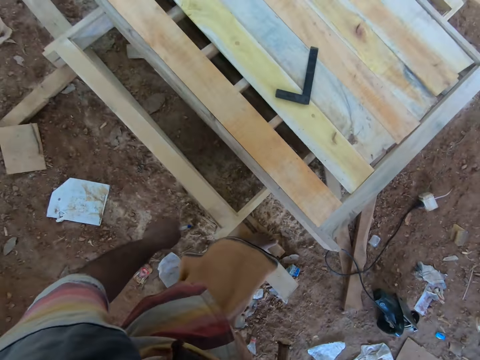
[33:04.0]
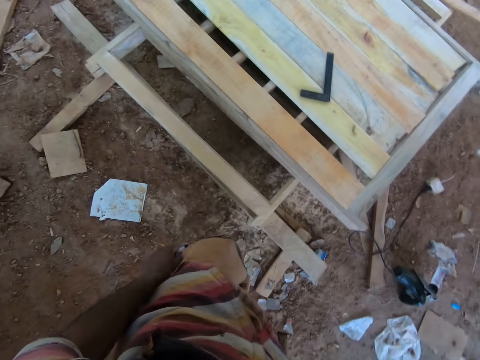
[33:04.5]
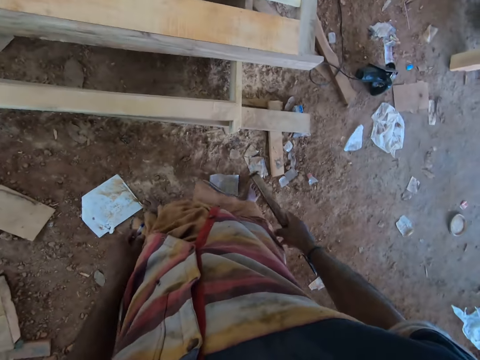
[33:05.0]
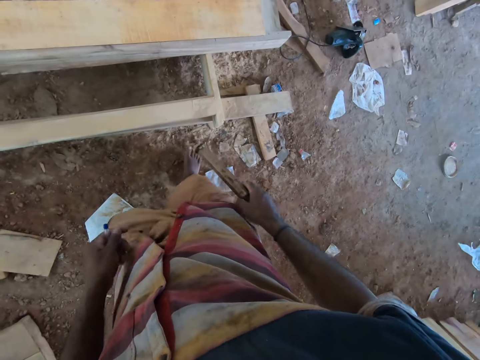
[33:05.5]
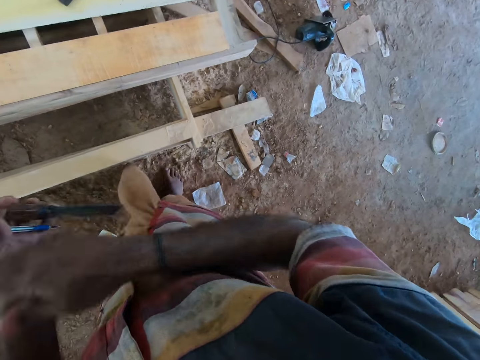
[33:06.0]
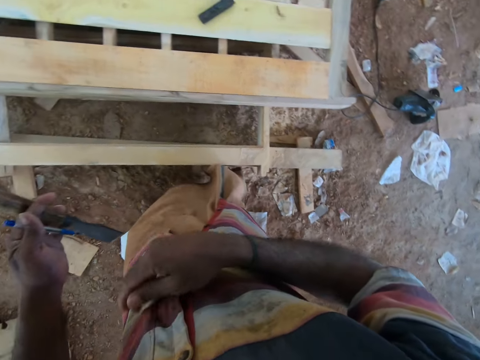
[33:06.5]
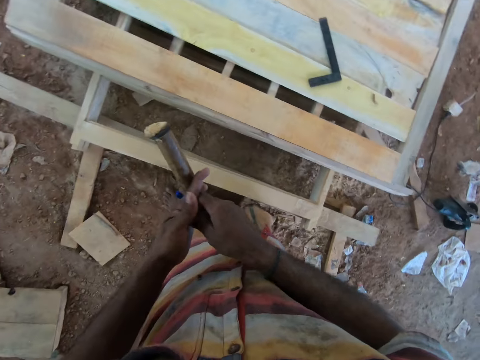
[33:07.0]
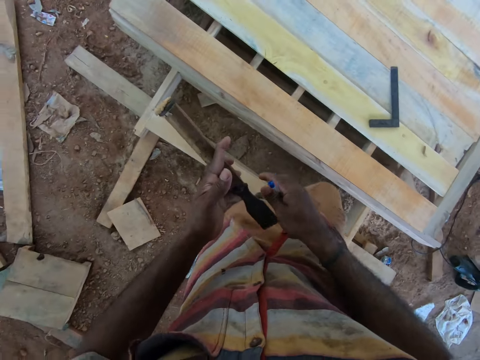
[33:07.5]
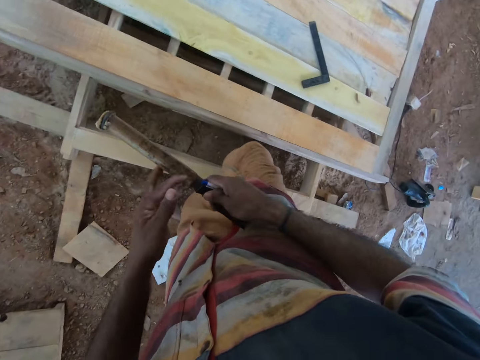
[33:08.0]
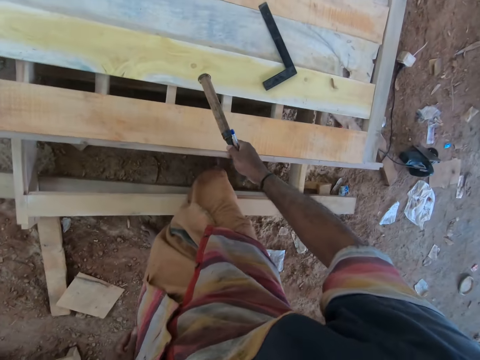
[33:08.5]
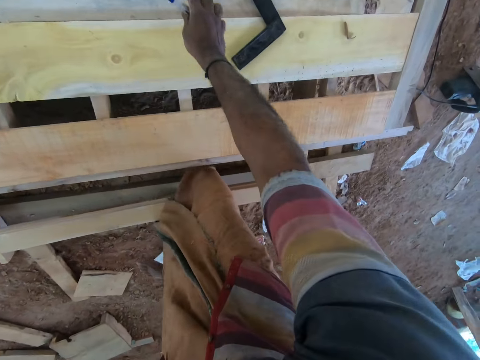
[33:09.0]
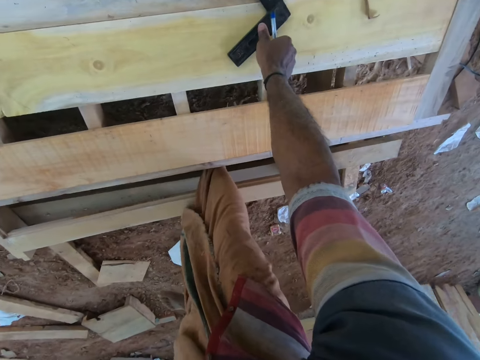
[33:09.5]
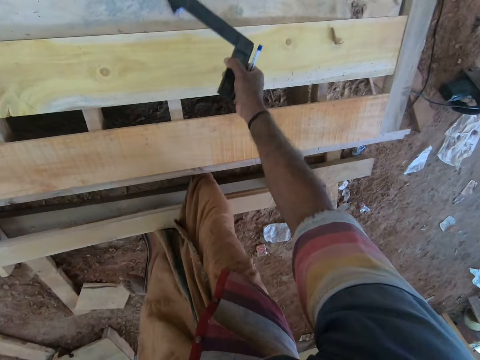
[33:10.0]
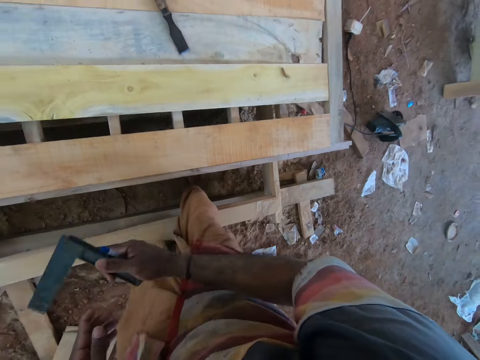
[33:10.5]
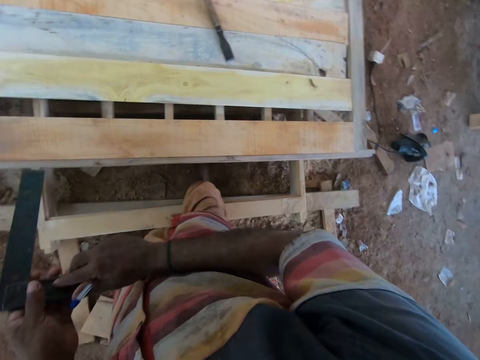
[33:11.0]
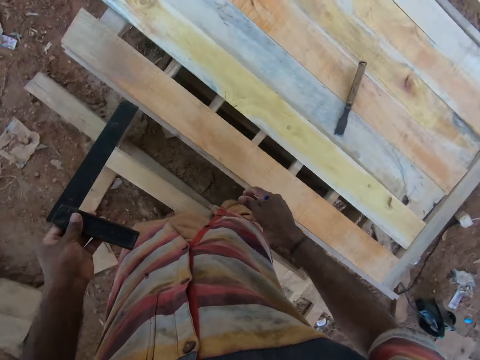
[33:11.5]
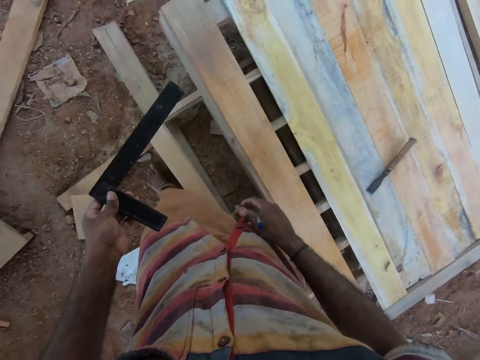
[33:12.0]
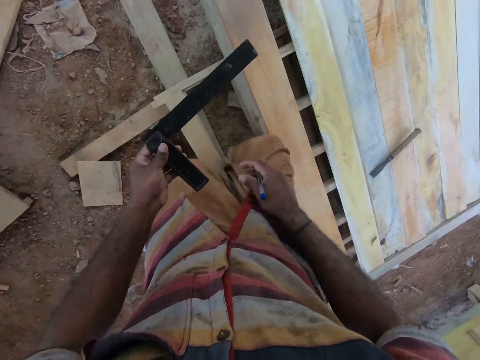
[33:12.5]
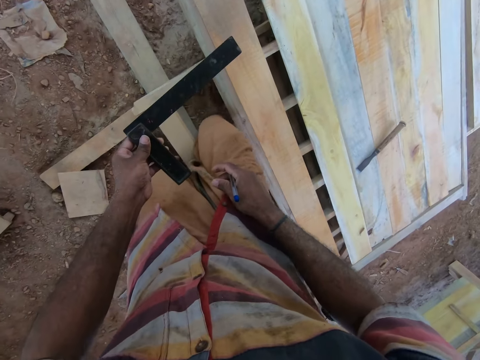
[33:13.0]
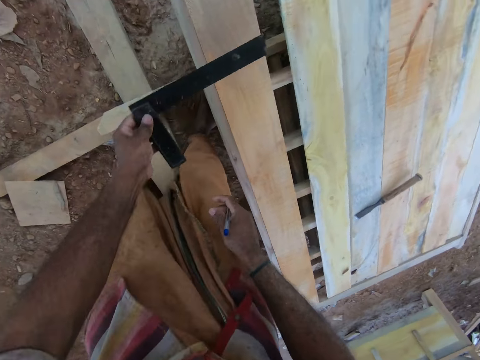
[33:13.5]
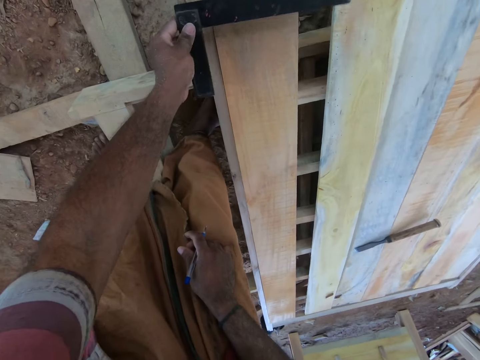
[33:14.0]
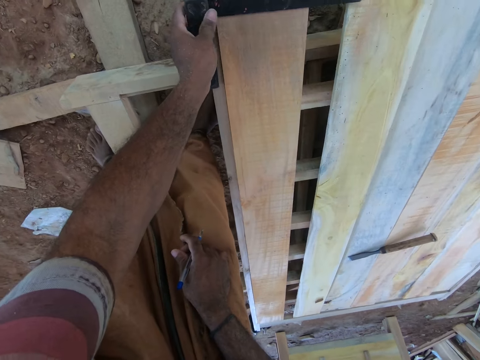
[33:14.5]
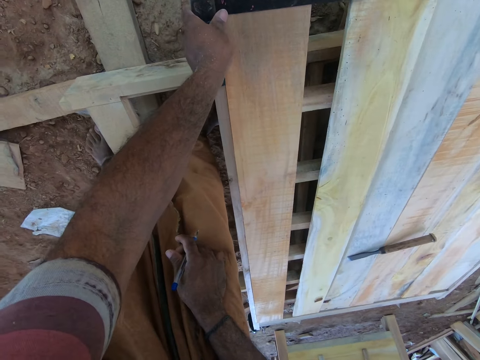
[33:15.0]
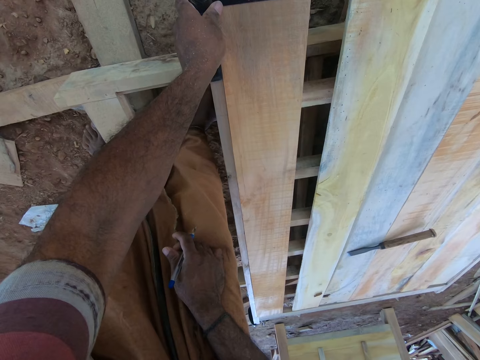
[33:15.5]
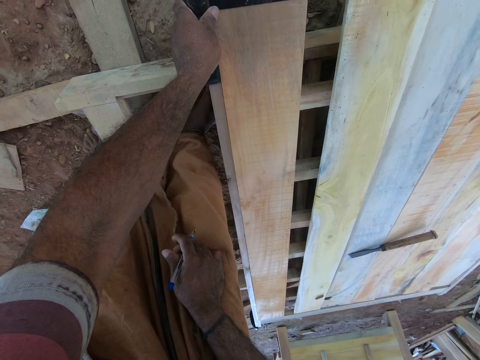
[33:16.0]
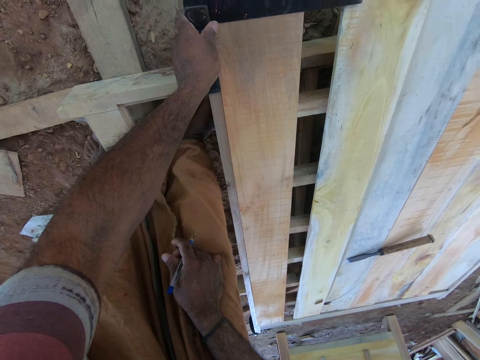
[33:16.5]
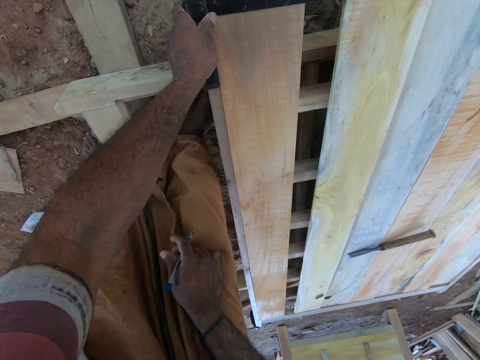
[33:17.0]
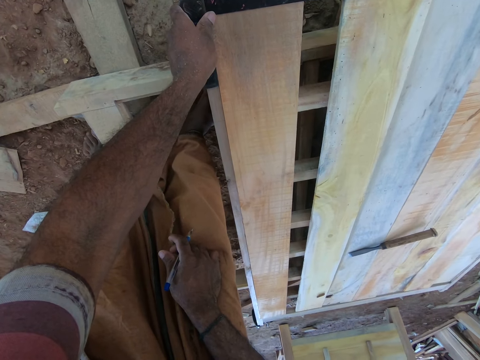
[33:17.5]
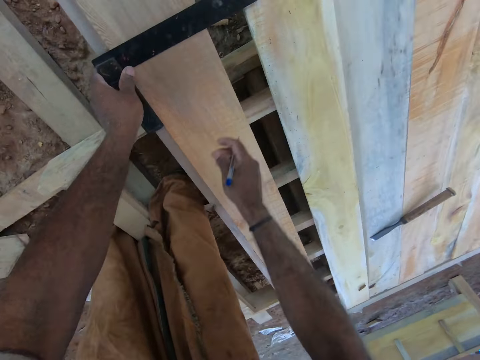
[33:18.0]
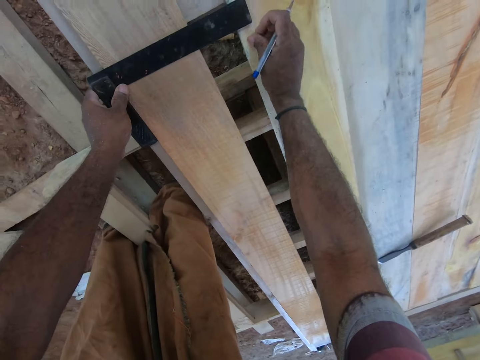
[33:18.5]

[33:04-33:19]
The camera wearer looks around. He passes the chisel from his right hand to his left hand. He passes the pen from his left hand to his right hand. He passes the chisel from his left hand to his right hand. He places the chisel on the wooden platform with his right hand. He picks up the engineer square from the wooden platform with his right hand. He passes the engineer square from his right hand to his left hand. He places the engineer square on the wooden platform with his left hand.

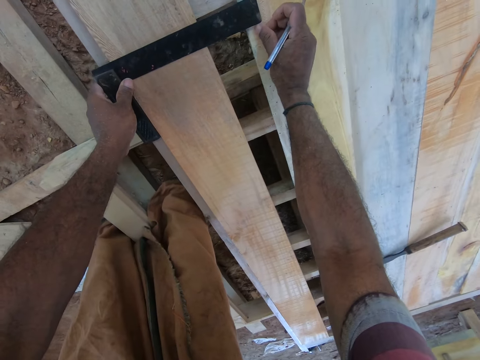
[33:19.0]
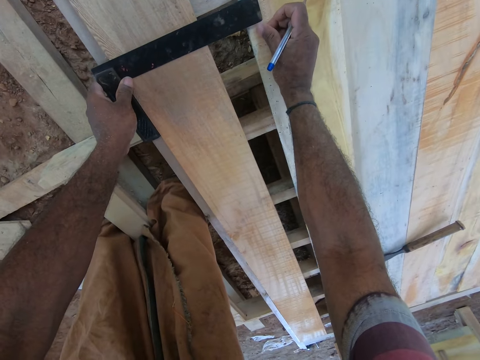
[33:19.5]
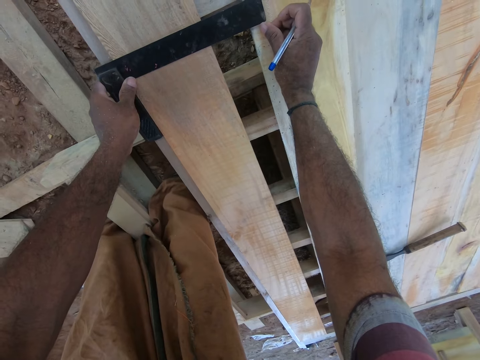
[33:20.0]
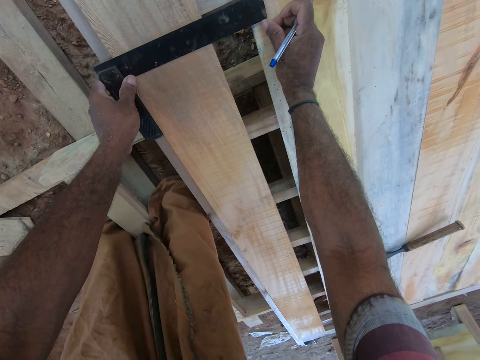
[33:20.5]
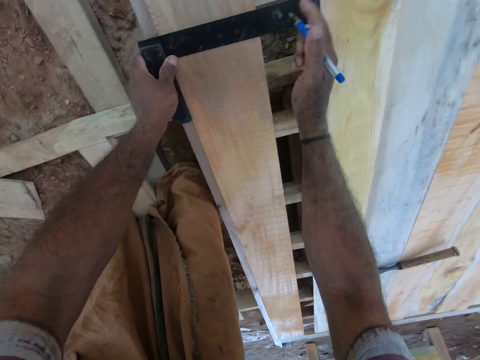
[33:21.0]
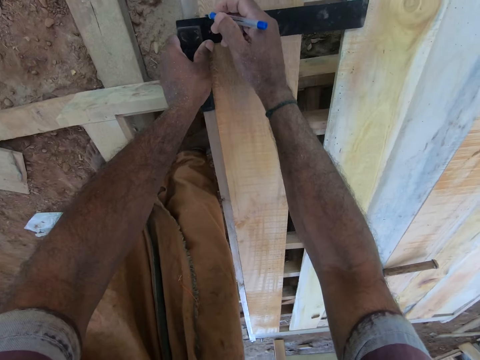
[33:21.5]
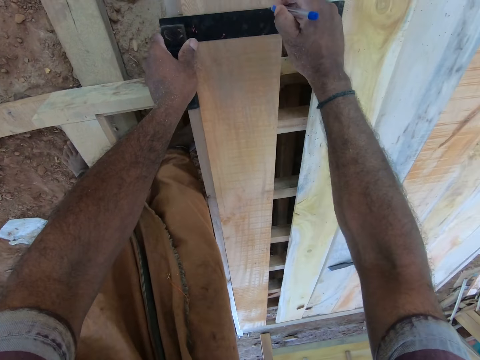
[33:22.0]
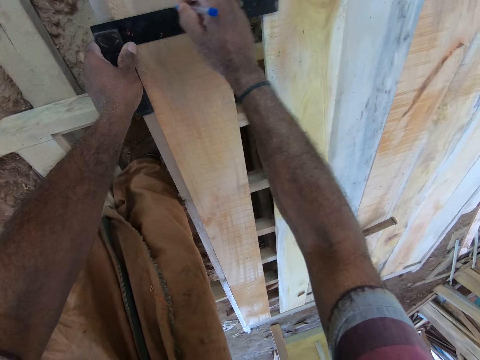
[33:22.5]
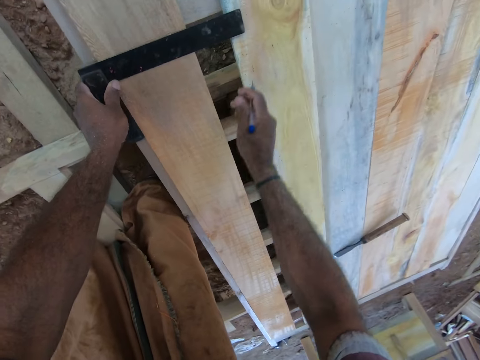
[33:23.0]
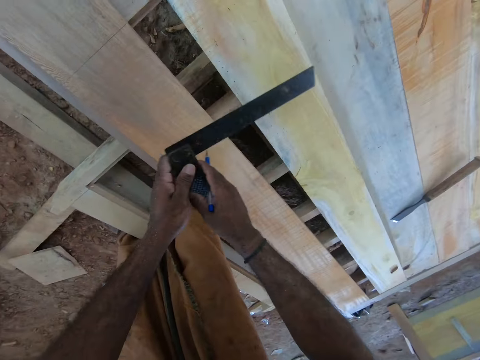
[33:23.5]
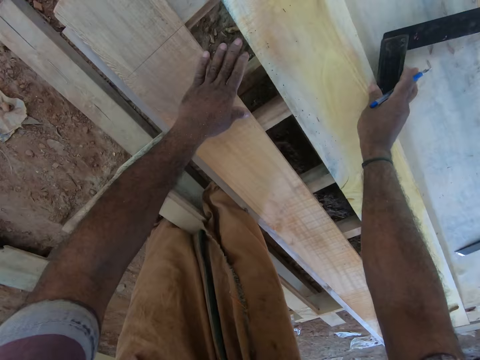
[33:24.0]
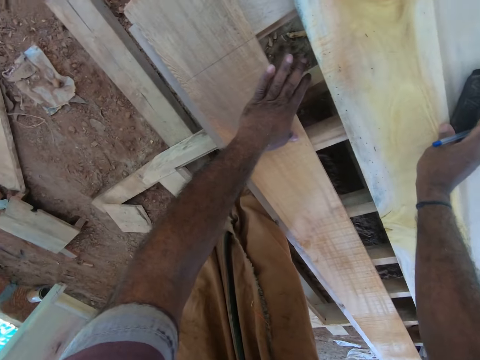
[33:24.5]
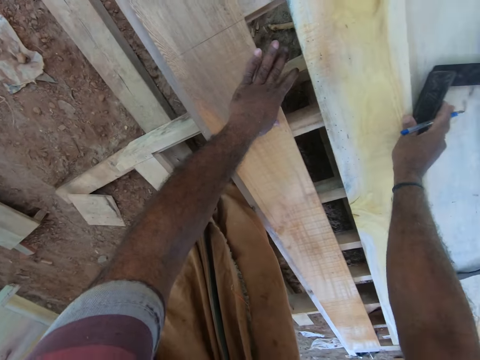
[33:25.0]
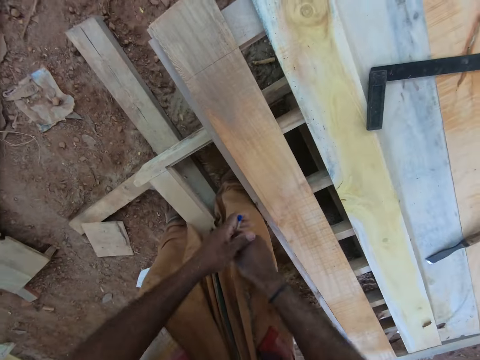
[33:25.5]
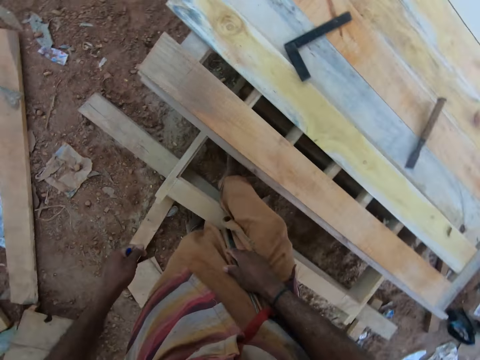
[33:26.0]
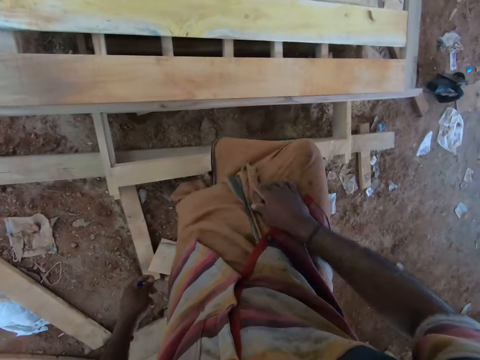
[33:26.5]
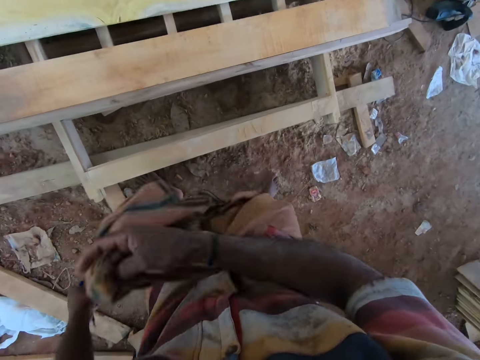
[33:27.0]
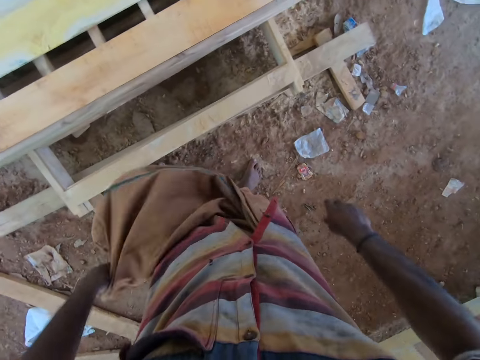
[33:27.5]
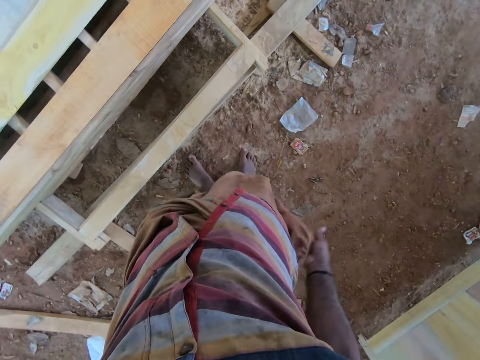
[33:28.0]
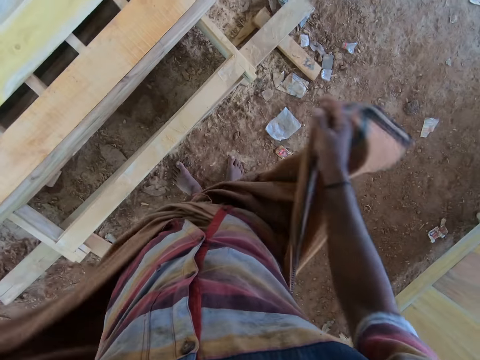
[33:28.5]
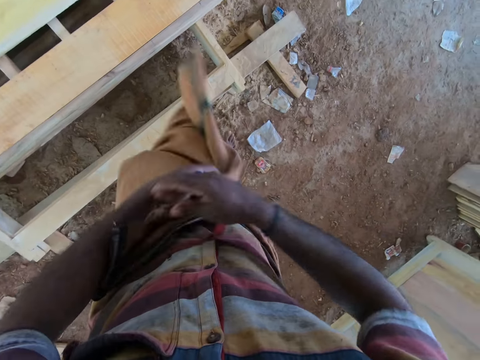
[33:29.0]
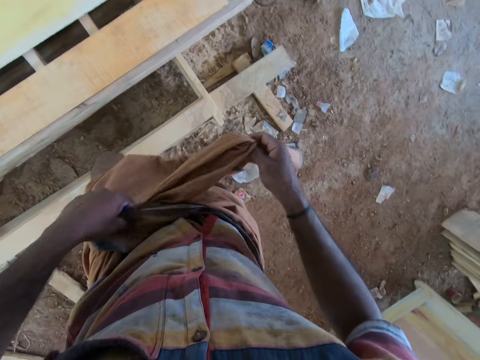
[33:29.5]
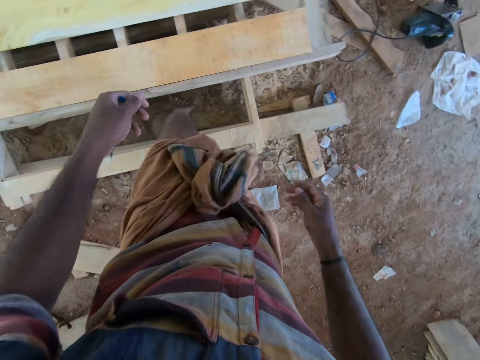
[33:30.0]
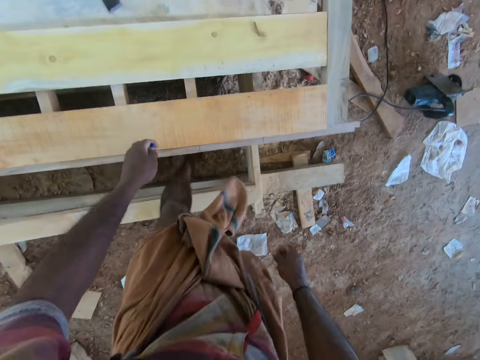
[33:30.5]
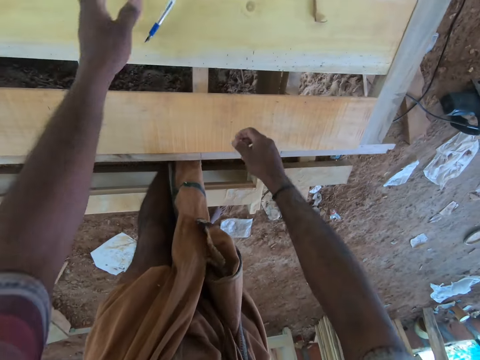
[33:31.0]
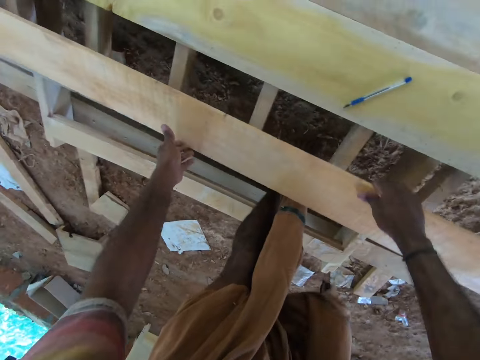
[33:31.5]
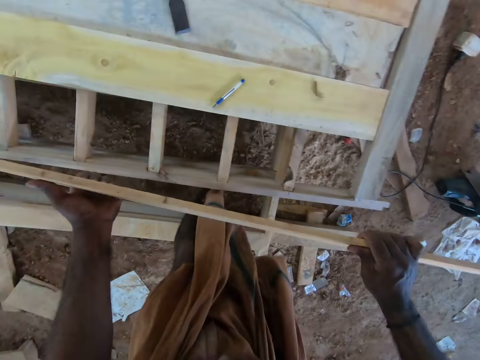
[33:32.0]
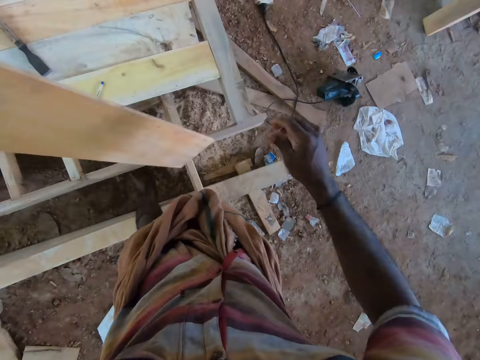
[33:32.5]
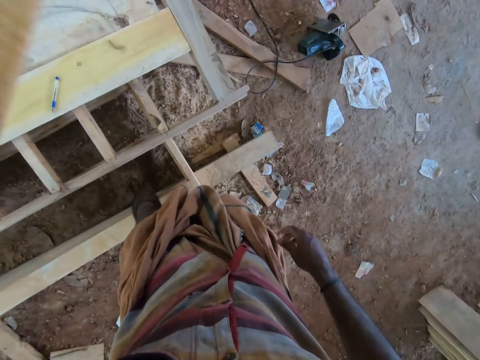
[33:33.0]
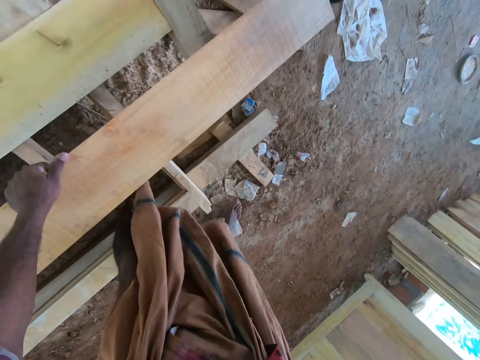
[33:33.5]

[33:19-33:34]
The camera wearer draws a line on the wooden platform with the pen in his right hand. He picks up the engineer square from the wooden platform with his left hand. He passes the engineer square from his left hand to his right hand. He places the engineer square on the wooden platform with his right hand. He passes the pen from his right hand to his left hand. He adjusts his wrapper with both hands. He folds his cloth. He drops the pen on the wooden platform with his left hand. He picks up the piece of wood from the wooden platform with both hands.
